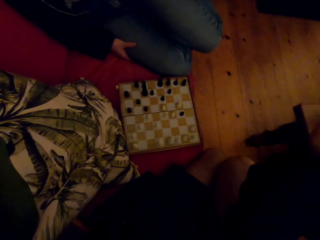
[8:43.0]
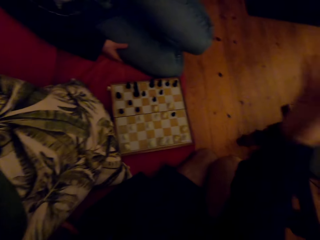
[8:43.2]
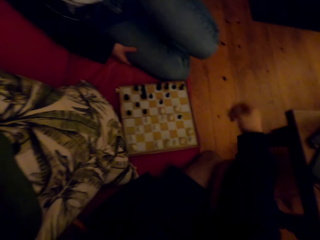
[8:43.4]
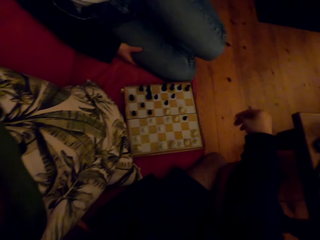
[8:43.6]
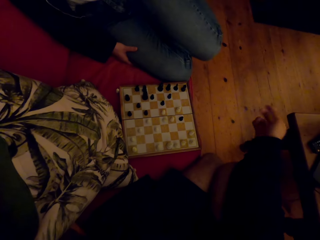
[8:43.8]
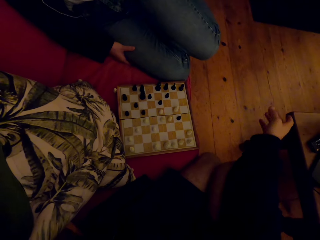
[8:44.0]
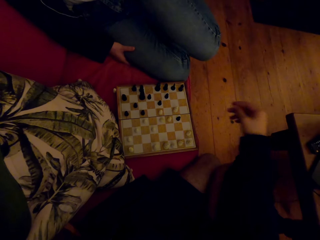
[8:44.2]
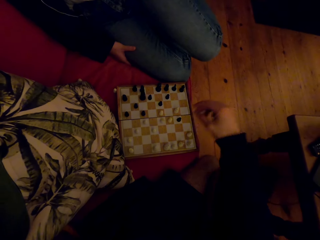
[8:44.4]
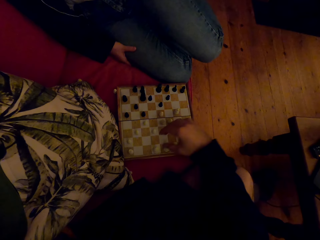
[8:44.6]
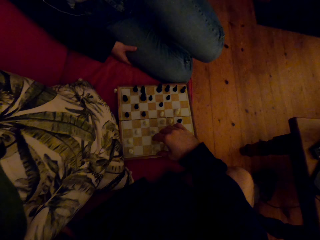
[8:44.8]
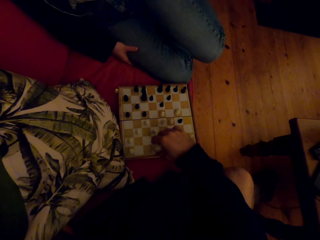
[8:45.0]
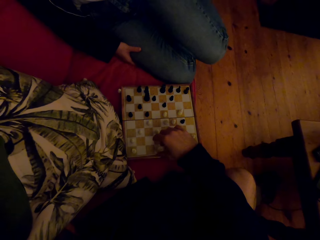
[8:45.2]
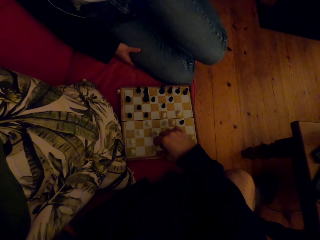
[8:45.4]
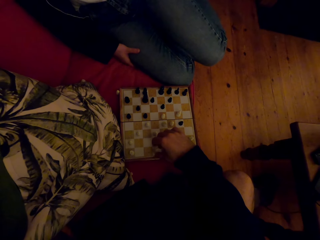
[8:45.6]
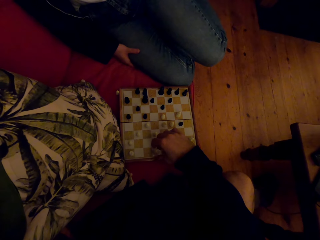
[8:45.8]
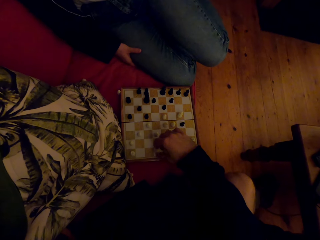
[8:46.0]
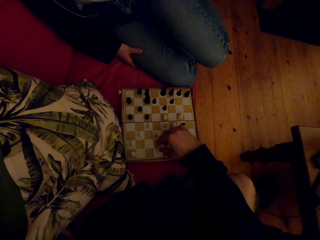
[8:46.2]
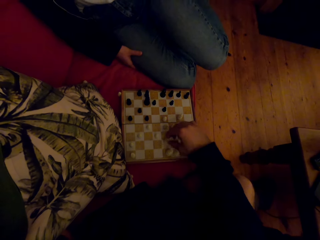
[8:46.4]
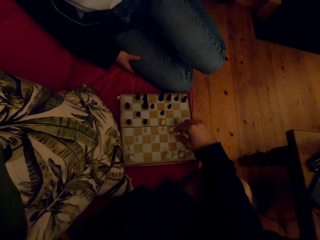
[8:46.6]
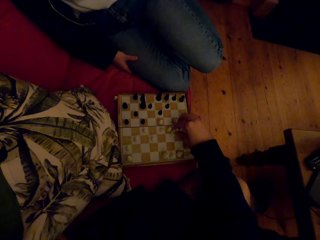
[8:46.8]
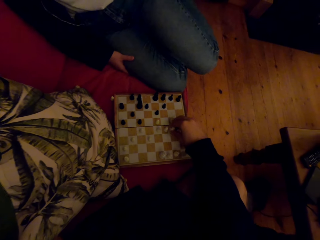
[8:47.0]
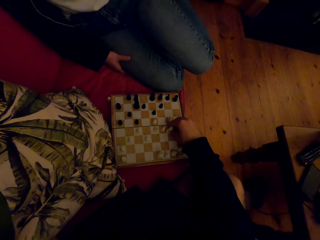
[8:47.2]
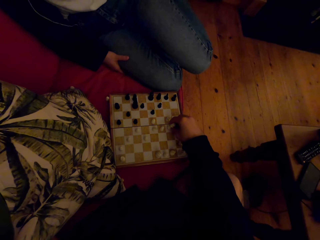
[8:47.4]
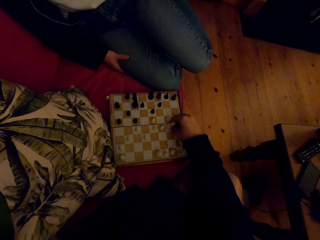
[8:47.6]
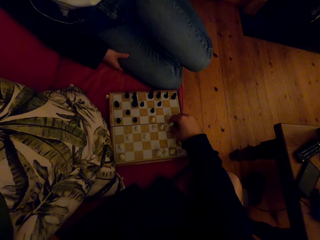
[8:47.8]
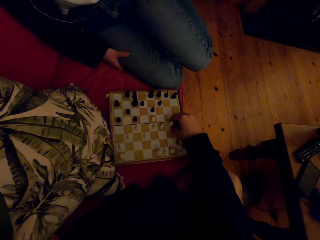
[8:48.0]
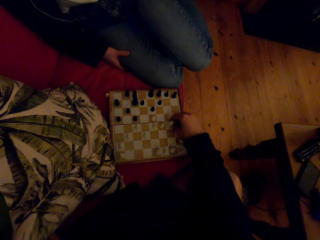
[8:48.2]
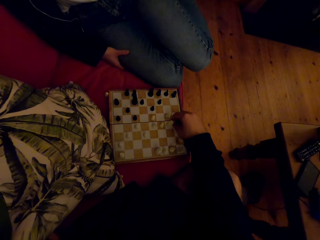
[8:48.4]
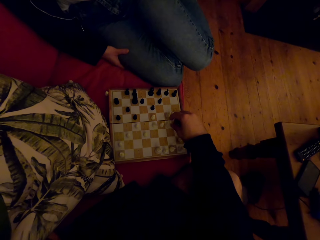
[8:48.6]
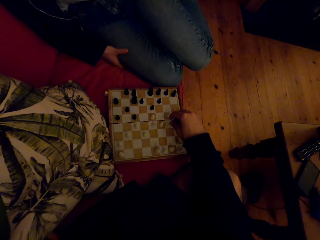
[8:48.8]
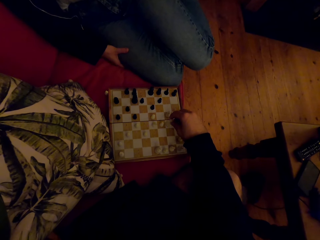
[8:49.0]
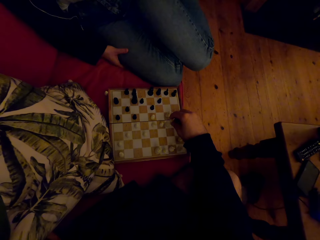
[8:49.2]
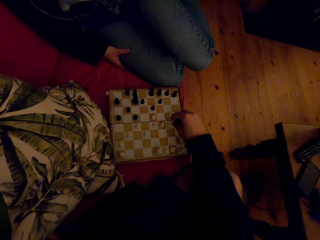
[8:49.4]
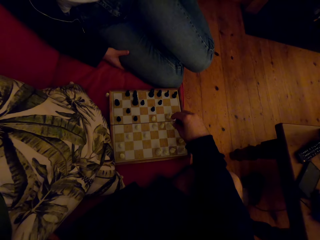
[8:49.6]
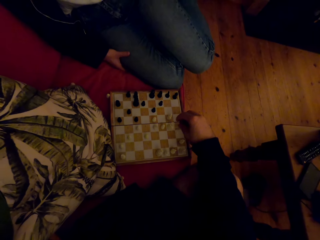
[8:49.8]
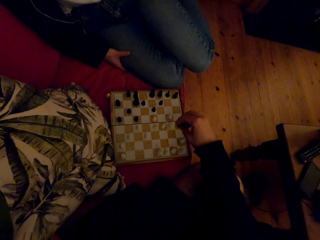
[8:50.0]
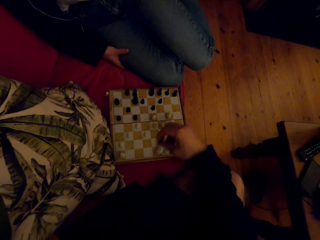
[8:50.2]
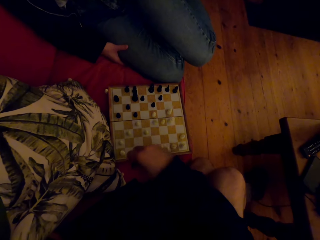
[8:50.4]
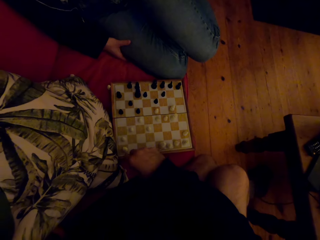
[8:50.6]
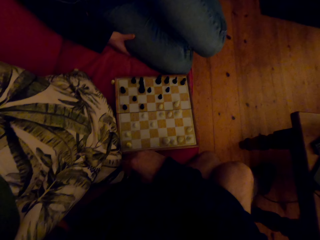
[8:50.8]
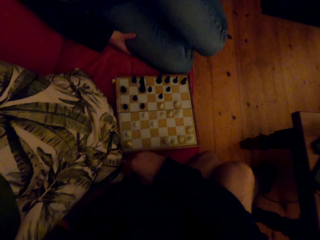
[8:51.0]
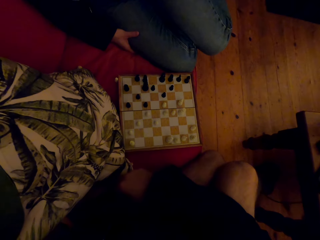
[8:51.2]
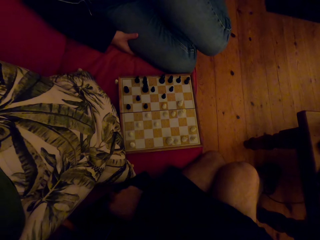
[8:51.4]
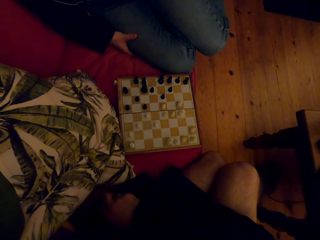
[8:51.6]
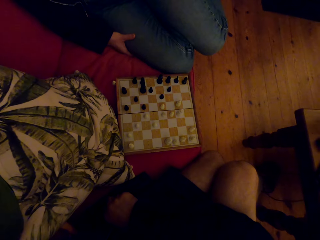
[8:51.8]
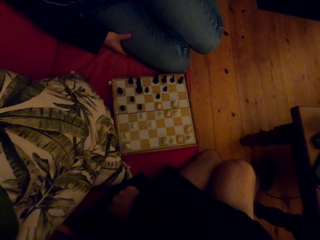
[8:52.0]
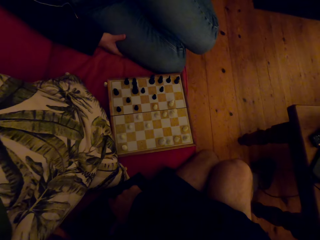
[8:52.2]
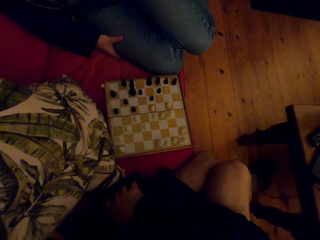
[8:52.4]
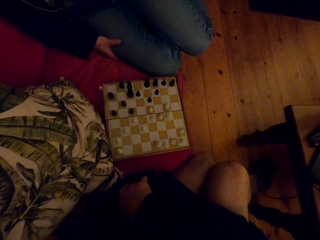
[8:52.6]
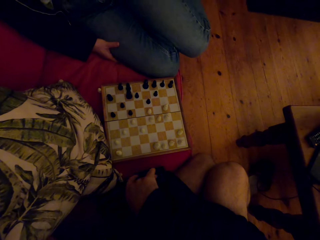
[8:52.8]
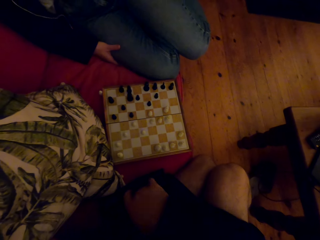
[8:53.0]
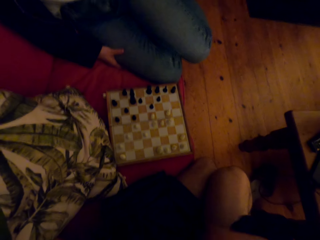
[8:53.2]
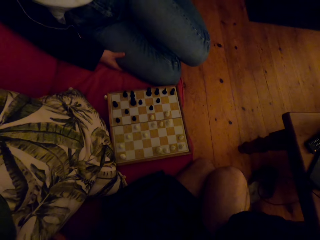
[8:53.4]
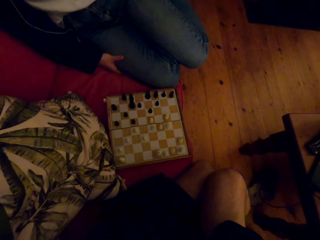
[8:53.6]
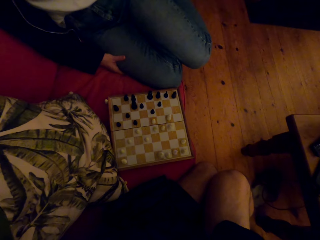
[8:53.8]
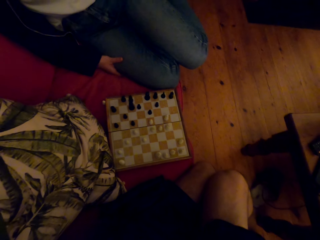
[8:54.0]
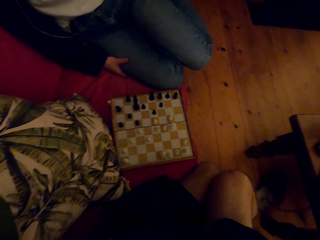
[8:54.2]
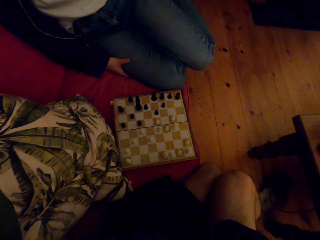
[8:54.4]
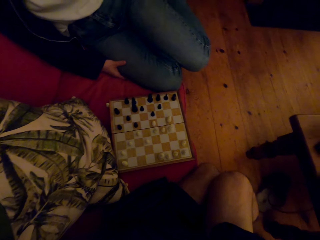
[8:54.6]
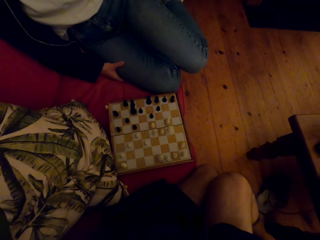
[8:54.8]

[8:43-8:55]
The camera wearer plays the chess game with a person. The person talks with the camera wearer.

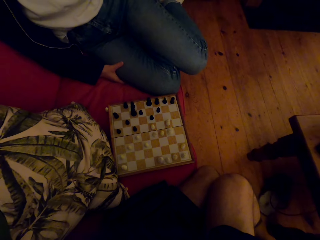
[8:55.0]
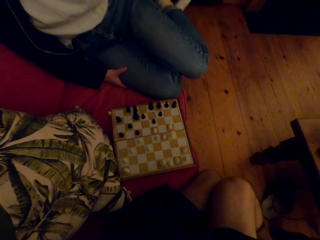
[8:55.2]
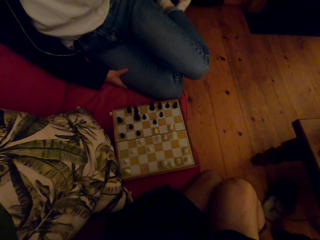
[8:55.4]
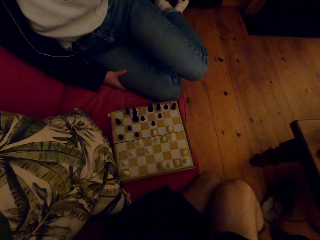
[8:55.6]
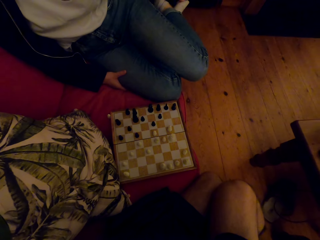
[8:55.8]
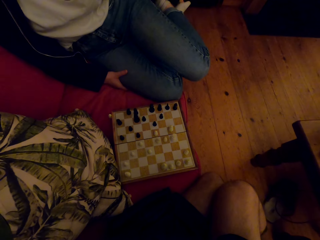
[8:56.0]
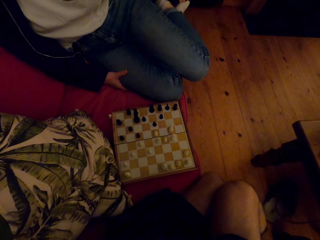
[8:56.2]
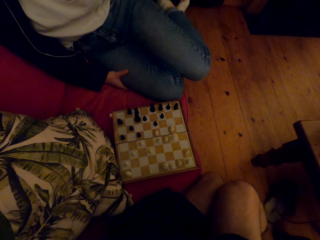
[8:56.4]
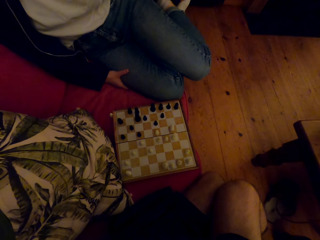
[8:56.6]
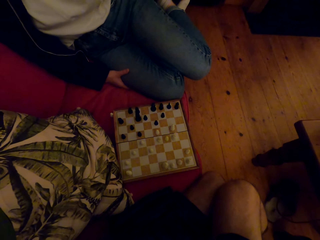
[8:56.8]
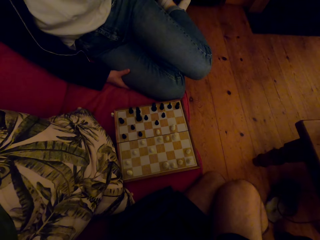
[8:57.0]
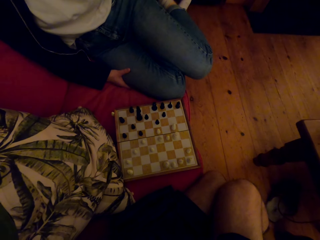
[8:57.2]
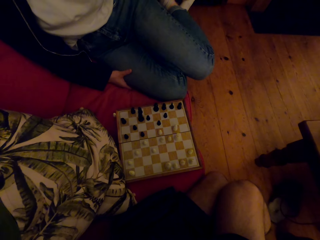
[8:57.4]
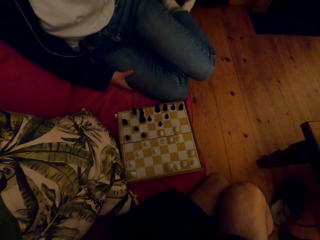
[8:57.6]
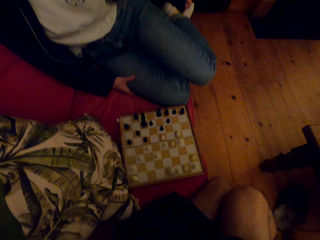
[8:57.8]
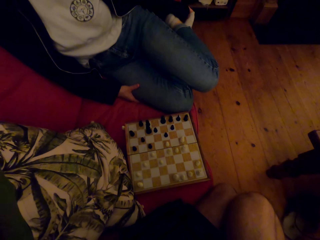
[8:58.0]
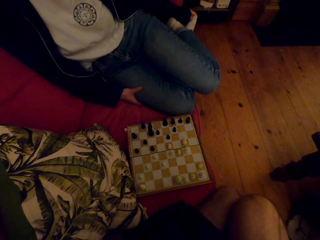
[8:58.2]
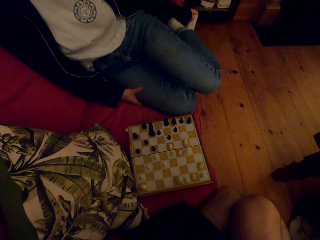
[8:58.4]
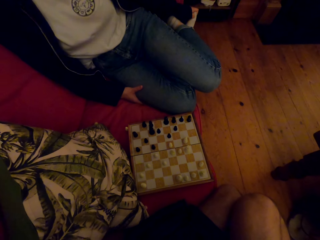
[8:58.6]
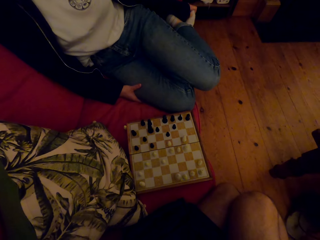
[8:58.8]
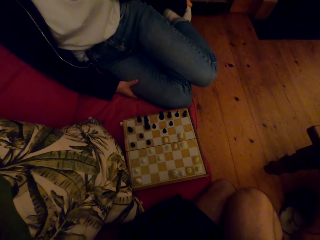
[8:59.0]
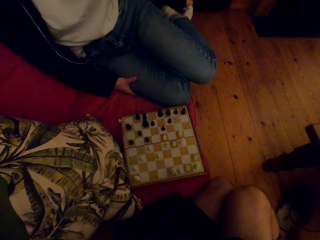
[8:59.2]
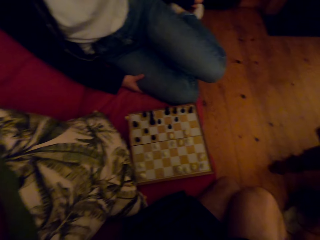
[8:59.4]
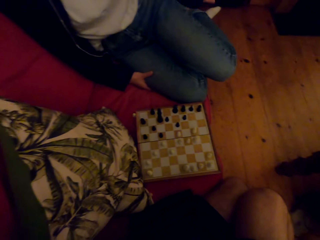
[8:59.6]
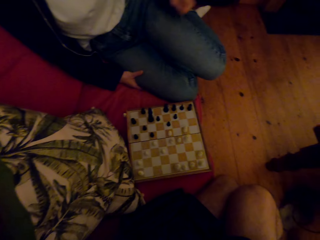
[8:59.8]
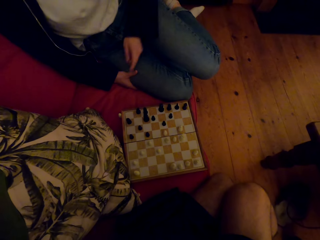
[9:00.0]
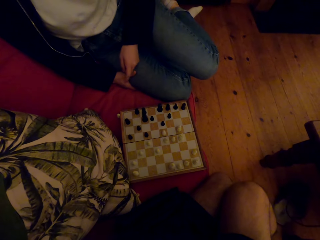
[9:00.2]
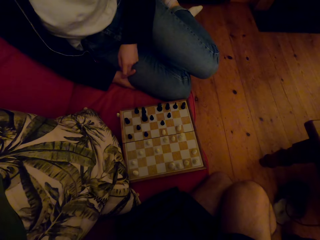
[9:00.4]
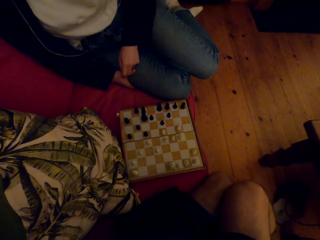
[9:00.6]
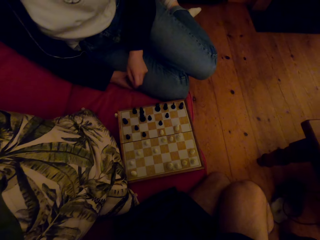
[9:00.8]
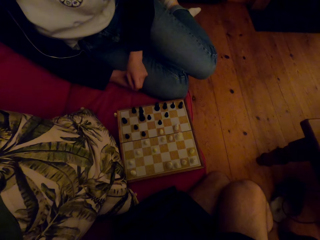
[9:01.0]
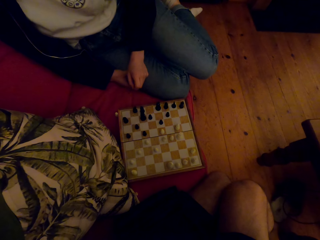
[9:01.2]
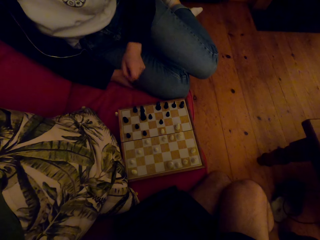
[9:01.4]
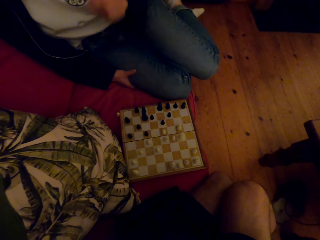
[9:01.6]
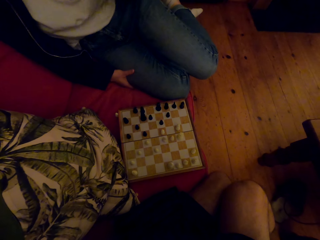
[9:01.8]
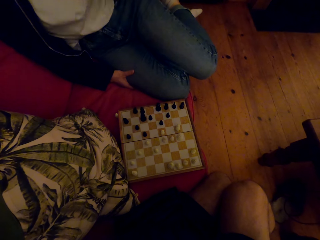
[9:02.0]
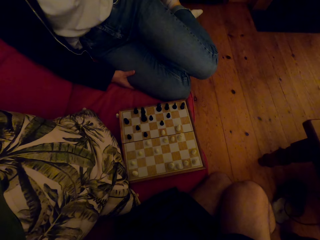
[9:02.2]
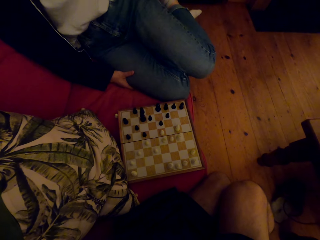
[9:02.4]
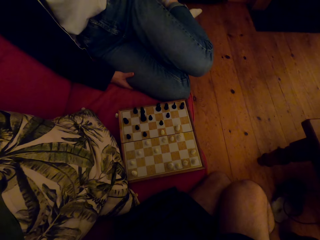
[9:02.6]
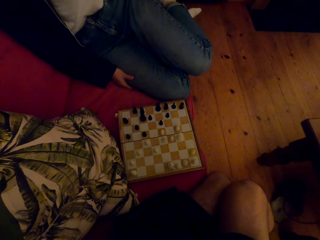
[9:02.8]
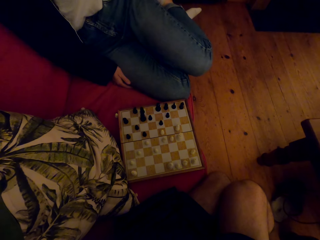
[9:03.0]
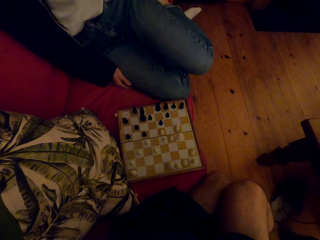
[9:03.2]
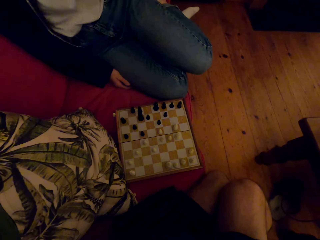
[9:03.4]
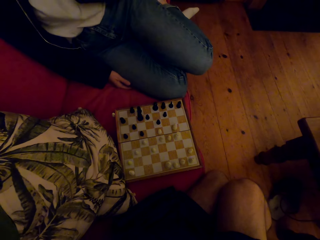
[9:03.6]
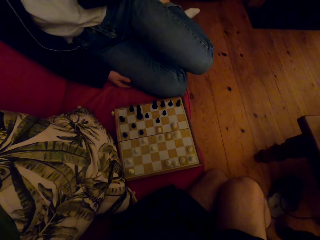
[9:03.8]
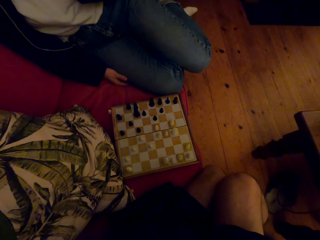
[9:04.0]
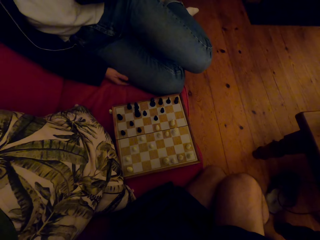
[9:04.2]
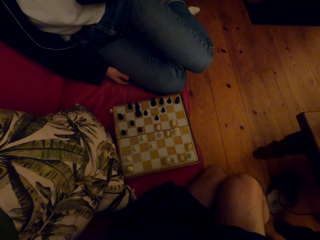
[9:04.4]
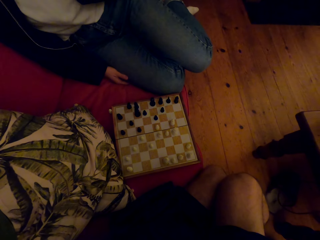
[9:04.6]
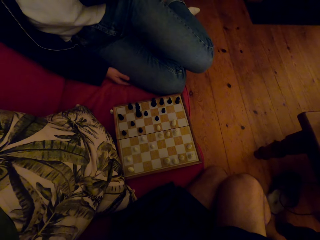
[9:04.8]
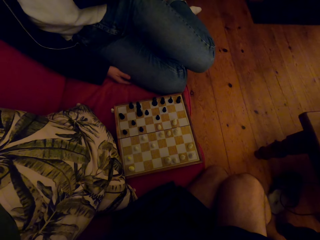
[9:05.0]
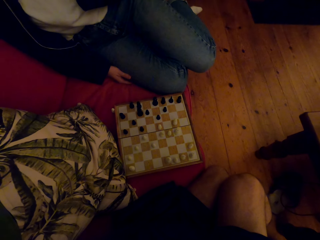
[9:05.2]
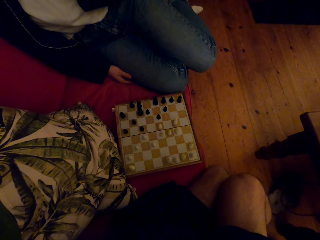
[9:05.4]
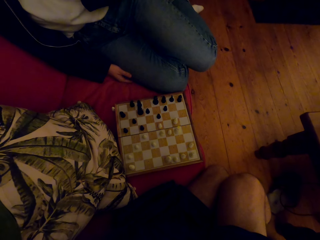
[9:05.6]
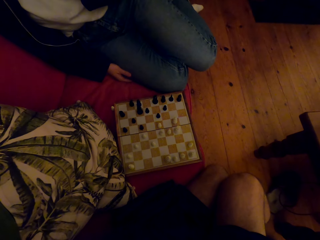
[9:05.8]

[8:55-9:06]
The camera wearer laughs. A person laughs. The person lowers the hand. The person raises the hand. The camera wearer talks with the person.
